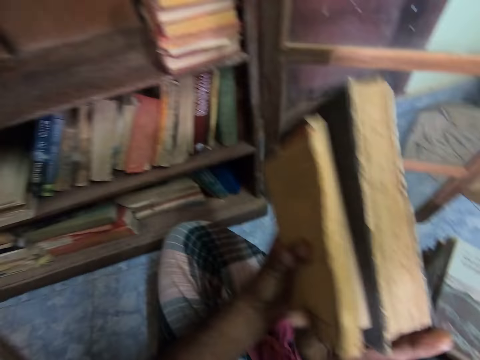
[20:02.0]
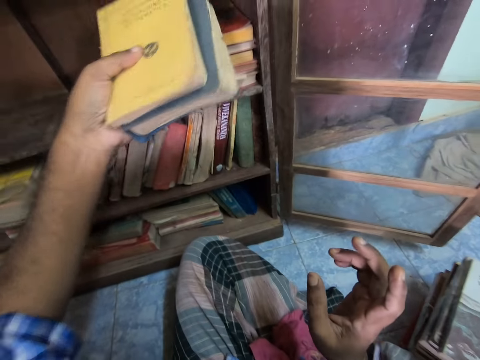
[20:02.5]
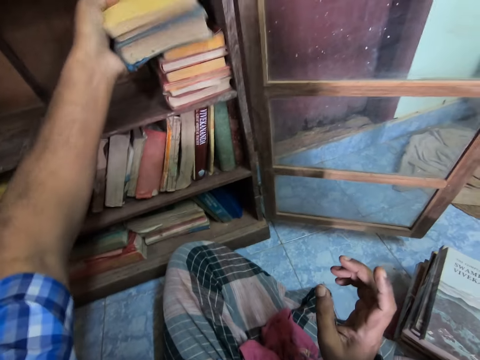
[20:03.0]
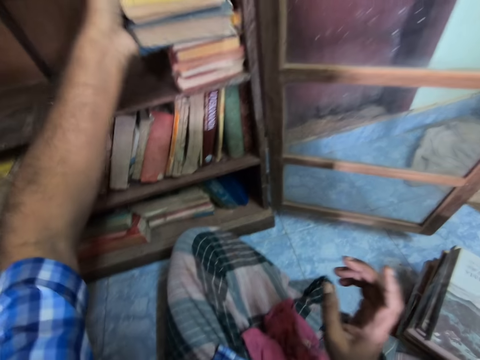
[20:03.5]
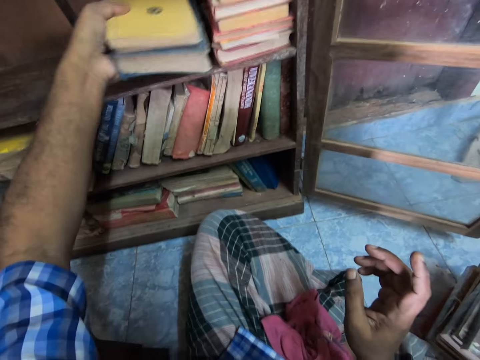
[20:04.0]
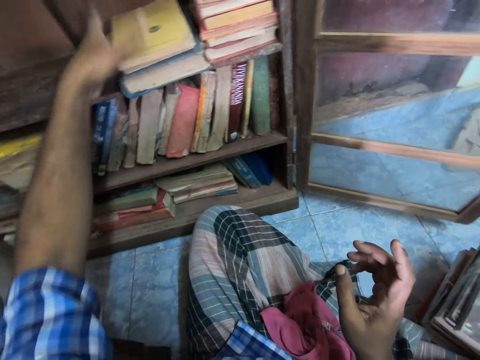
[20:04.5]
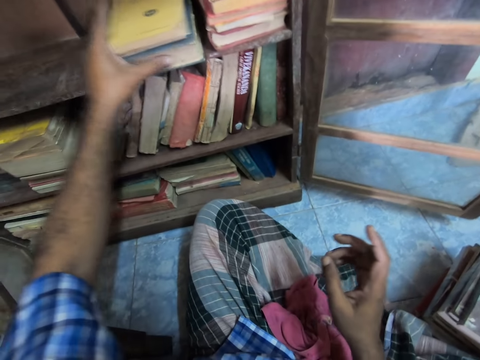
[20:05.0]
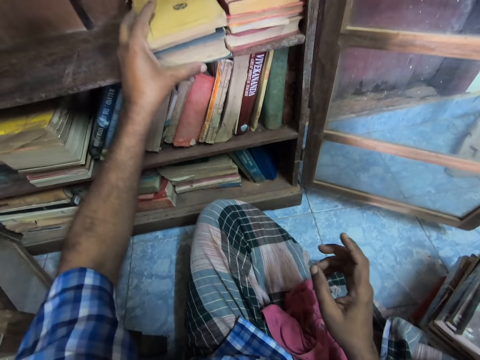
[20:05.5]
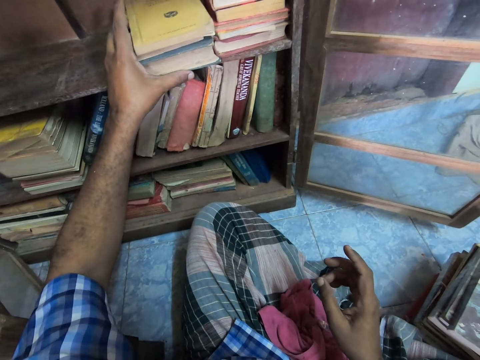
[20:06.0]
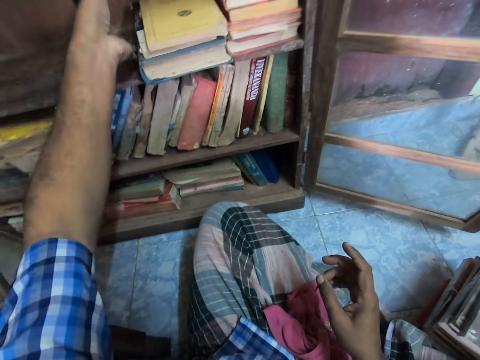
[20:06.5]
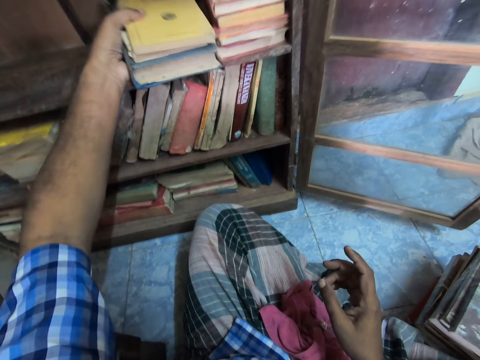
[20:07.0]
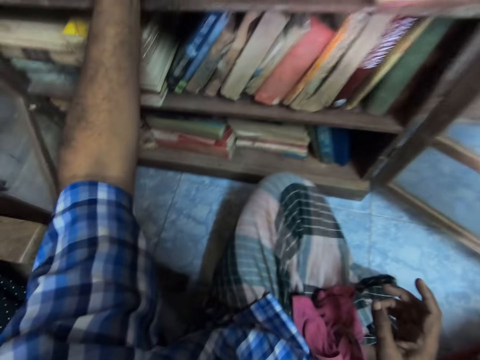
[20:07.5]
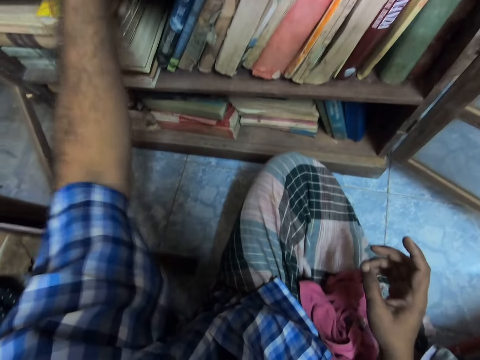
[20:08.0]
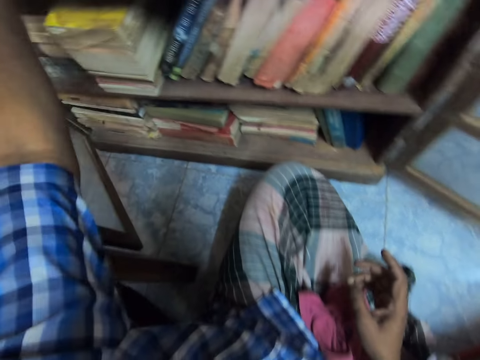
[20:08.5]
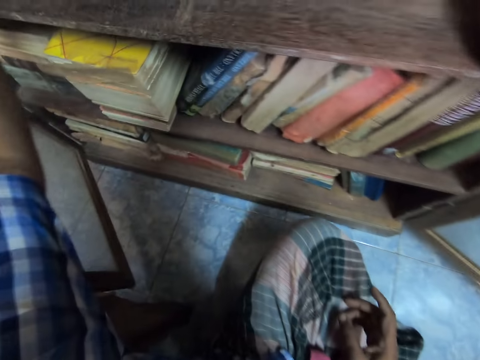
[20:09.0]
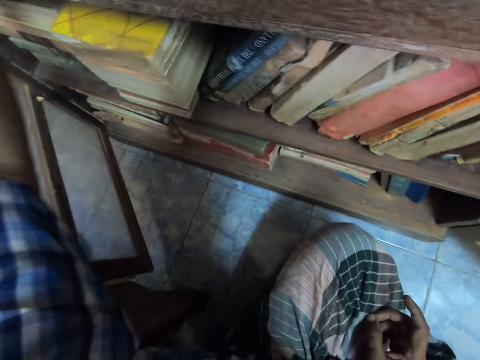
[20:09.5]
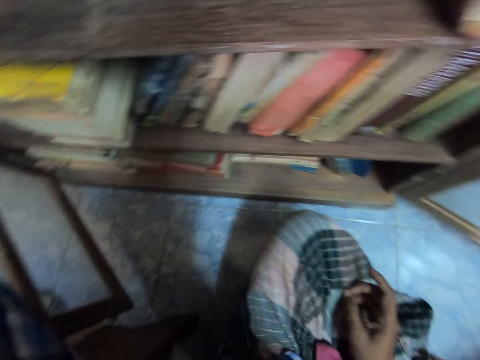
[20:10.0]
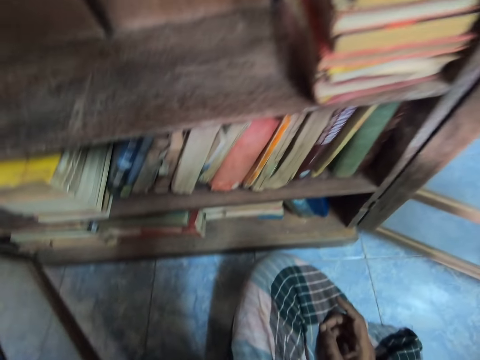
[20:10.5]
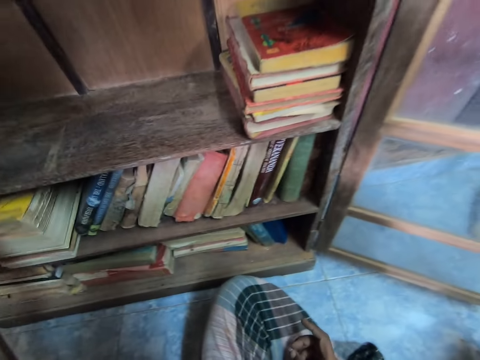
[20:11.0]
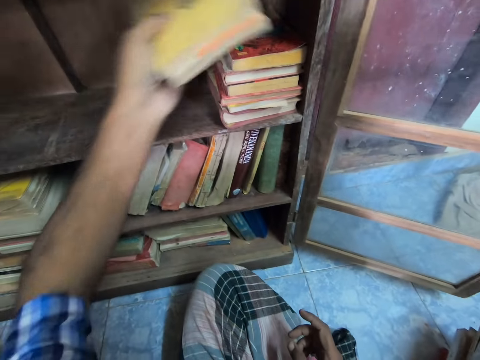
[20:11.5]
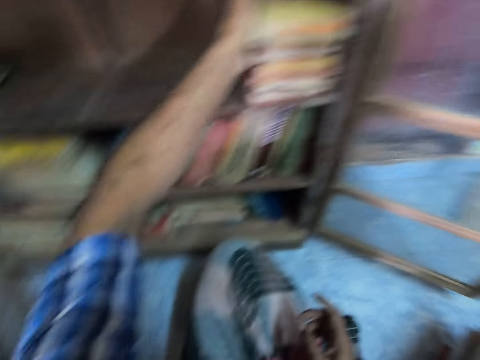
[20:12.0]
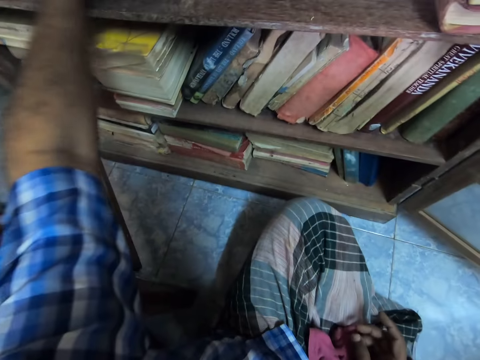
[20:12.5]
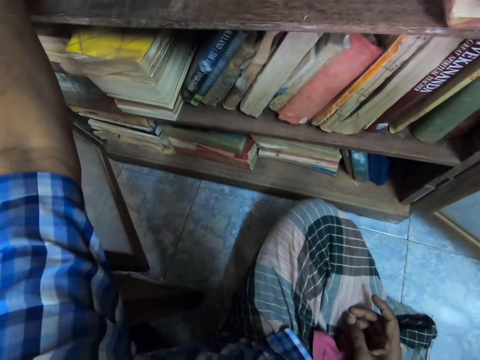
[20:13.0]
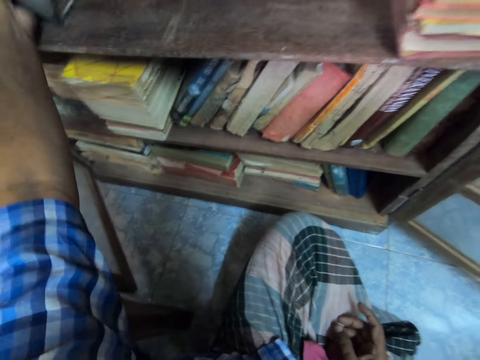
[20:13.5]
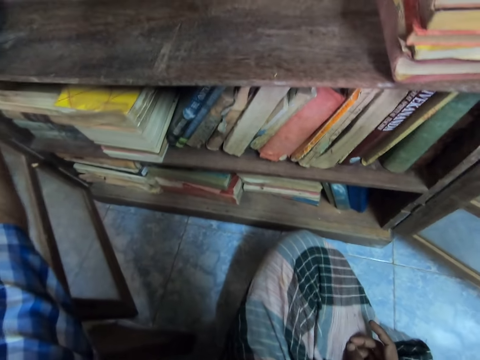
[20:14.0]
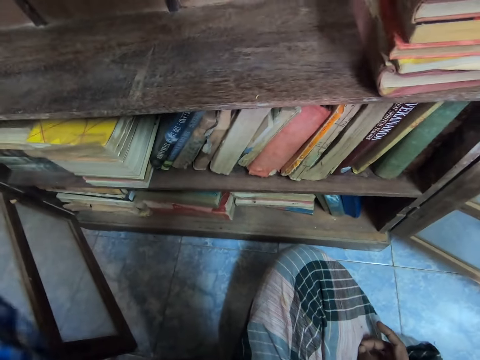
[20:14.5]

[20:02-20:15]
The camera wearer arranges novels in the cabinet. They pick the books. They place the book on other books.

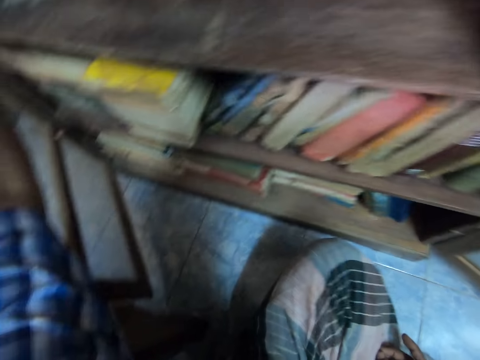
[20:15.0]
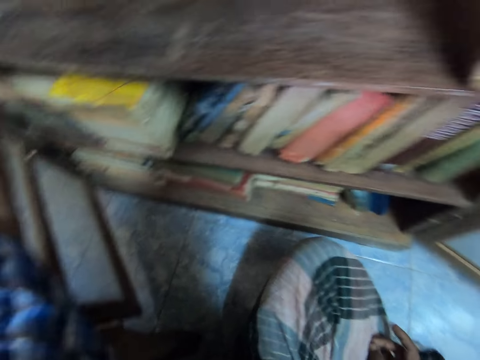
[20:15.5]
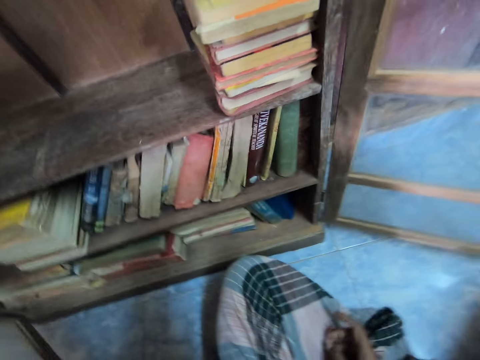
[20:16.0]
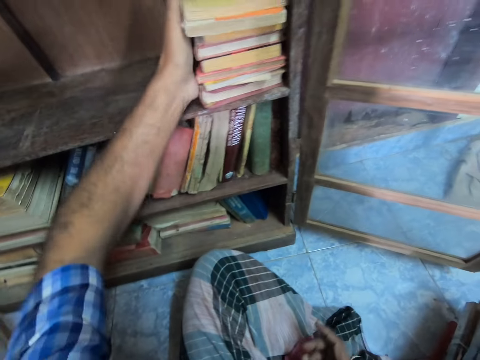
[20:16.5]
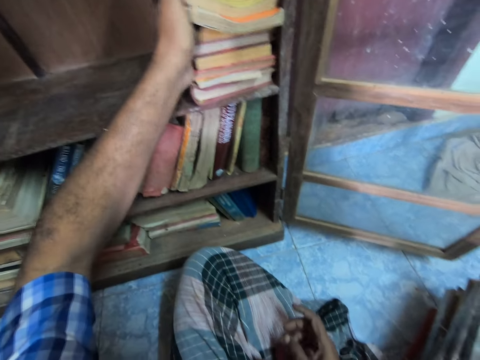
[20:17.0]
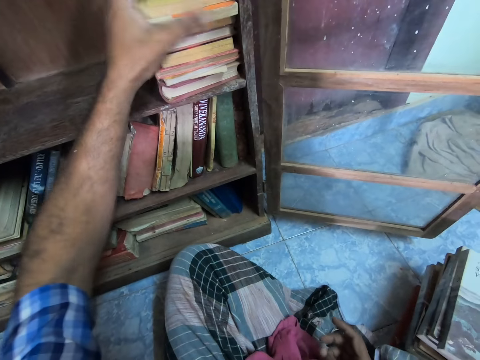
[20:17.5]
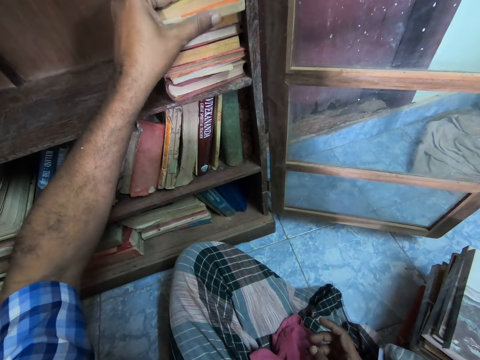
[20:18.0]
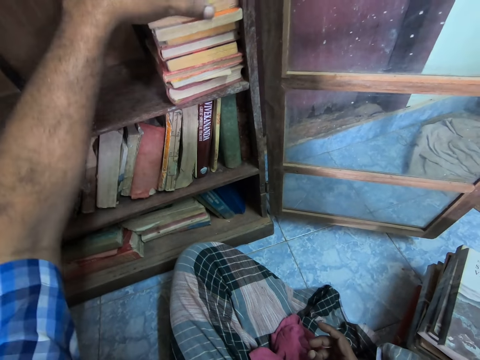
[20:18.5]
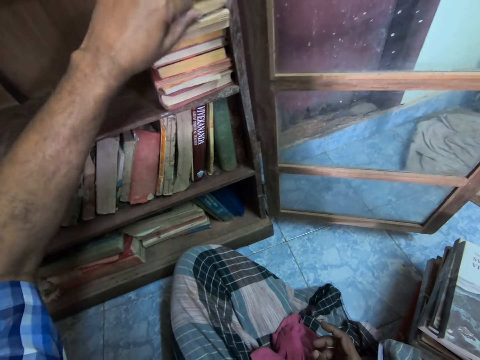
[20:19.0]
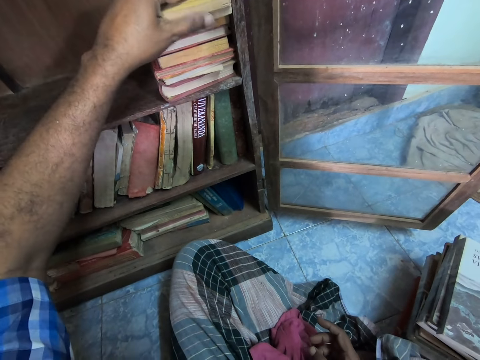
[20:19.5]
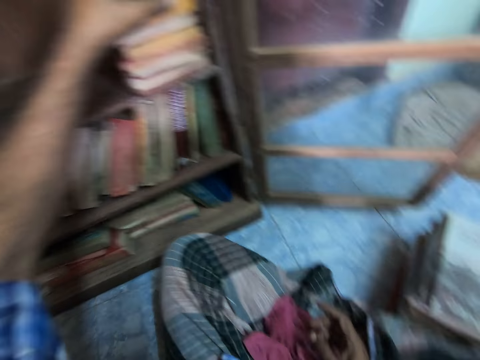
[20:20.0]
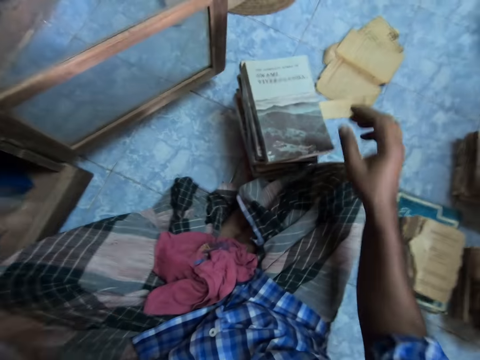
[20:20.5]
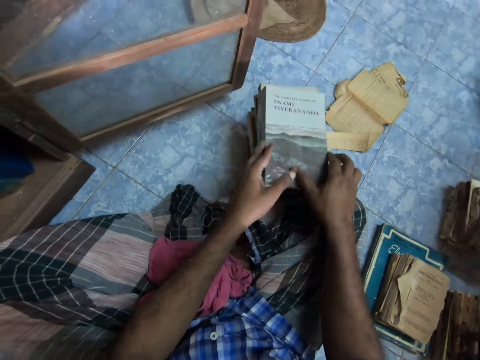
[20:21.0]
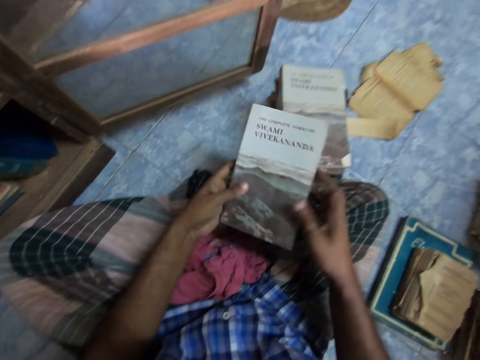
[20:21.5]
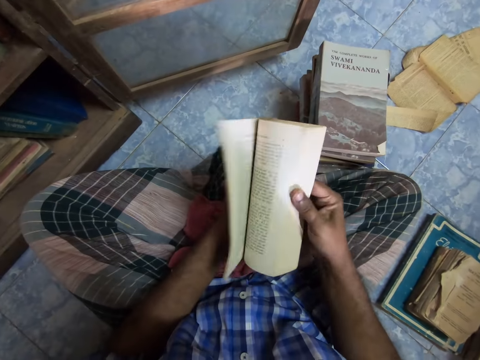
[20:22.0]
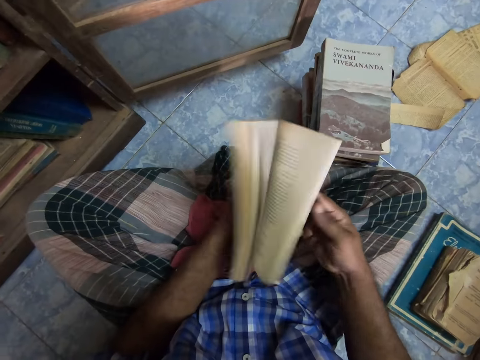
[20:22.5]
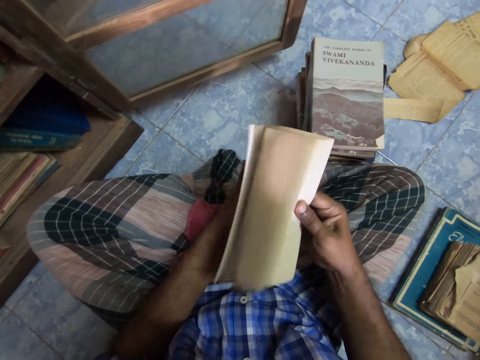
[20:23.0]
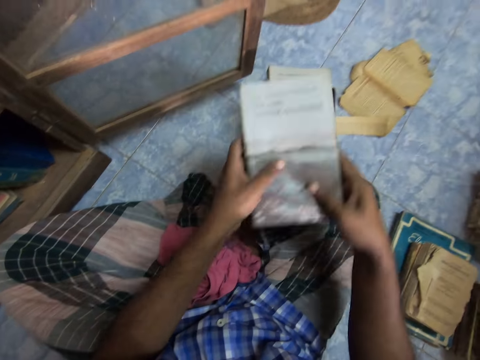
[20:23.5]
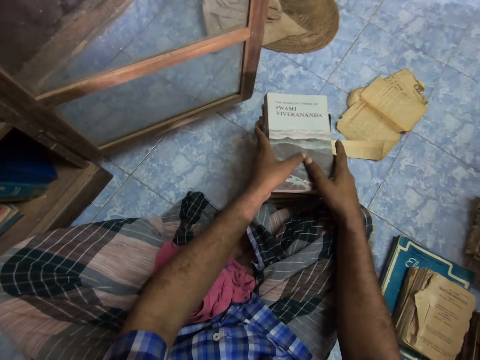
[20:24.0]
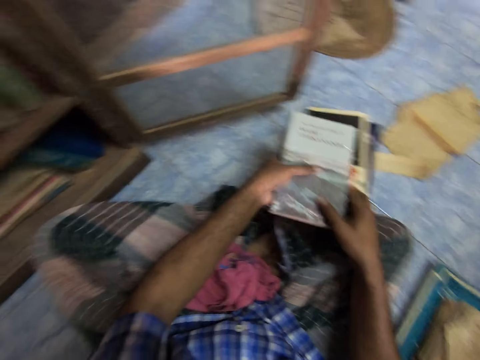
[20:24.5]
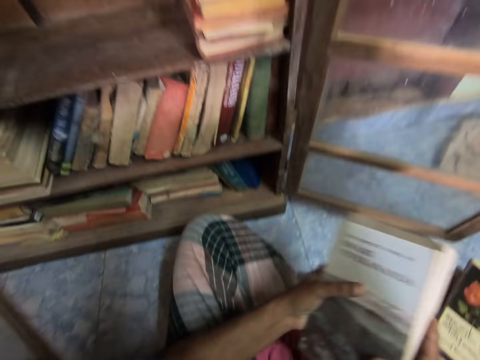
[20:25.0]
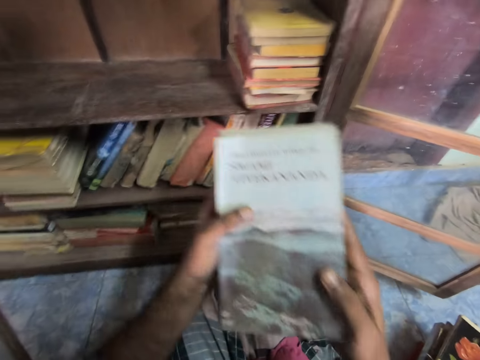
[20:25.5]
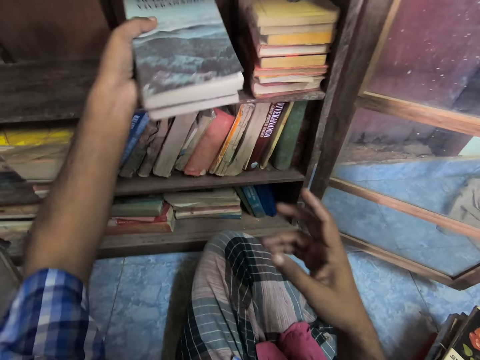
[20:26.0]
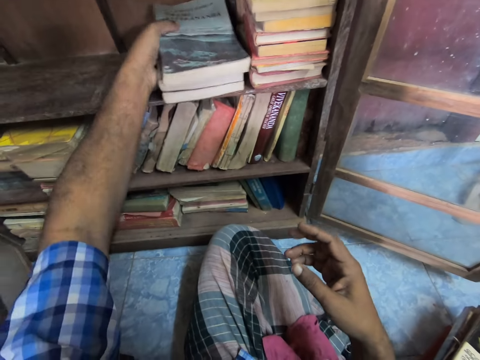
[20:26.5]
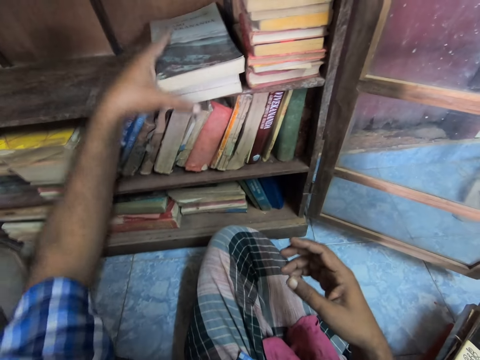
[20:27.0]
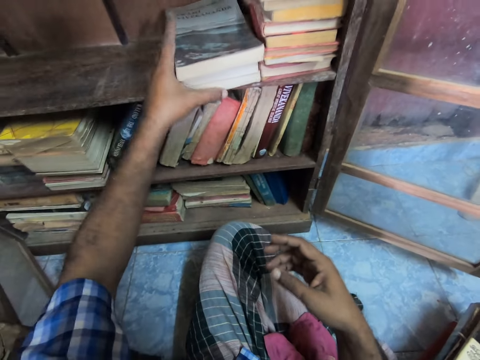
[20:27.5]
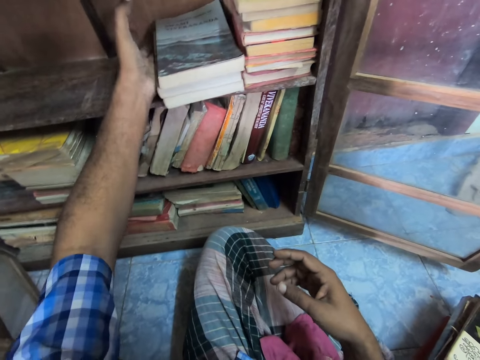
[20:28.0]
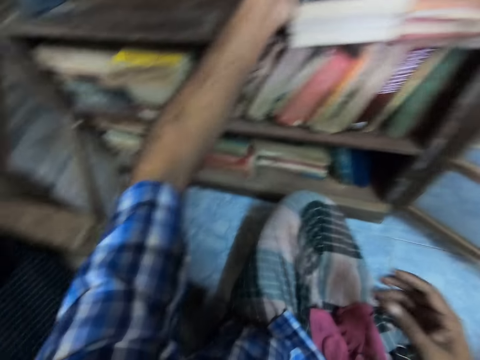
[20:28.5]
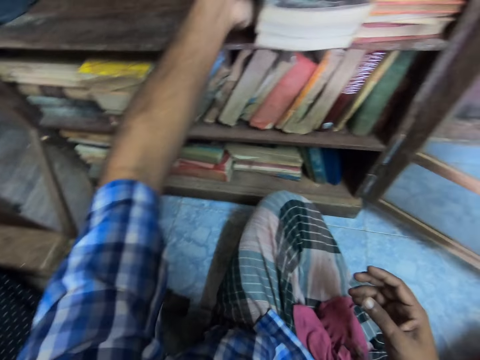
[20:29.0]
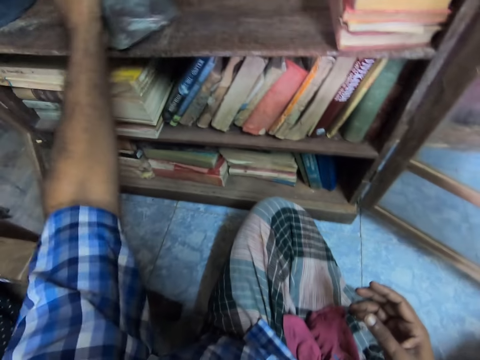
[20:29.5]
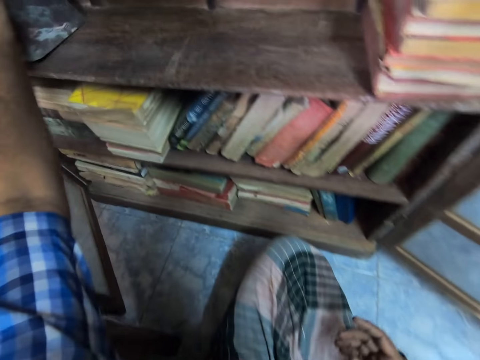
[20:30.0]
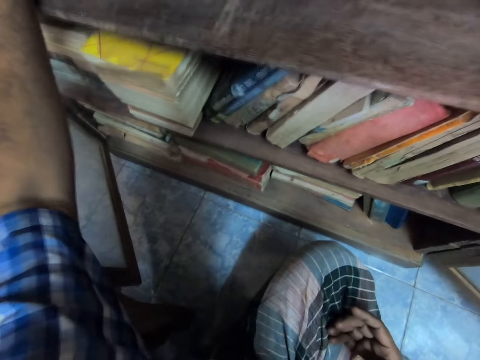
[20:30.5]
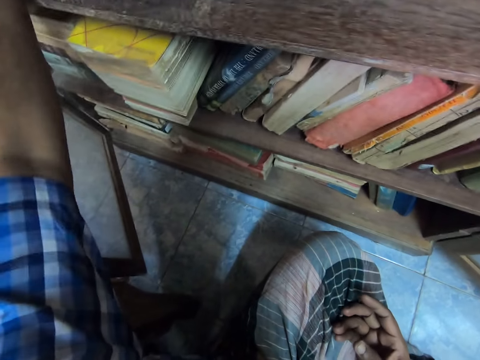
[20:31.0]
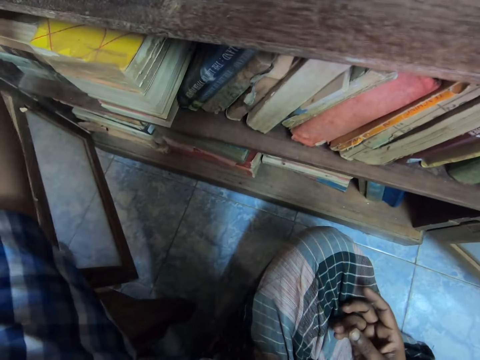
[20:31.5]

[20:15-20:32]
The camera wearer adjusts the books in the shelf. They pick a book. They adjust the book. They flip pages. They drop the book on other books. They pick the books. They place the books in the shelf. They adjust the books.
